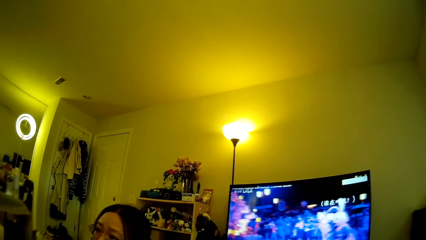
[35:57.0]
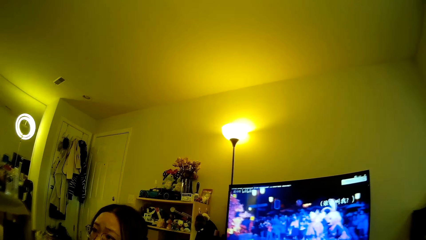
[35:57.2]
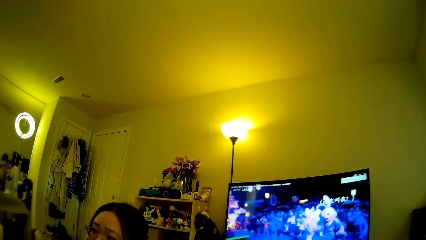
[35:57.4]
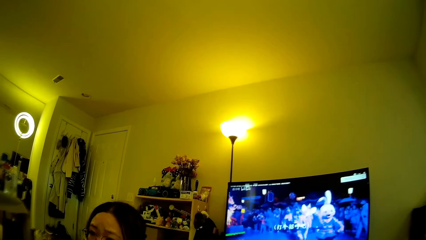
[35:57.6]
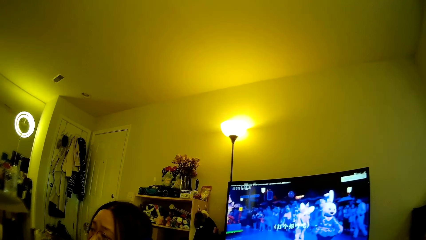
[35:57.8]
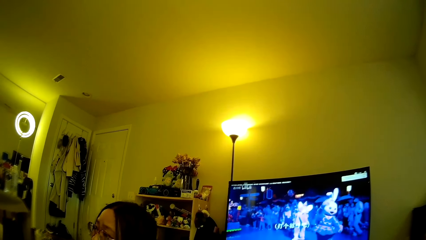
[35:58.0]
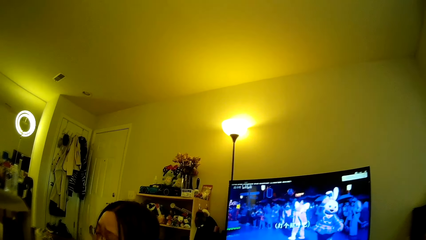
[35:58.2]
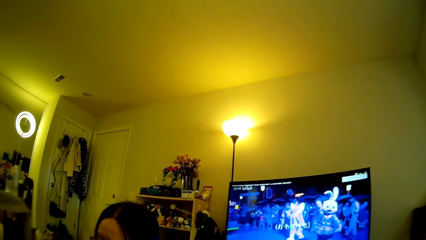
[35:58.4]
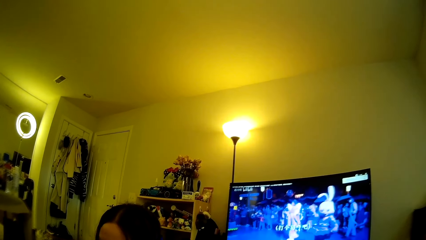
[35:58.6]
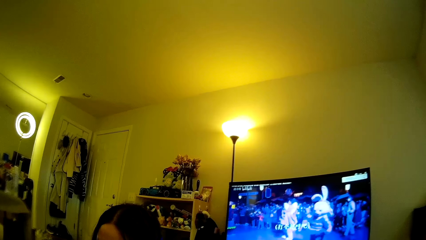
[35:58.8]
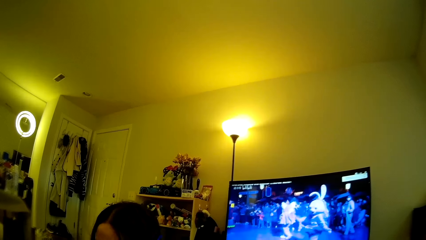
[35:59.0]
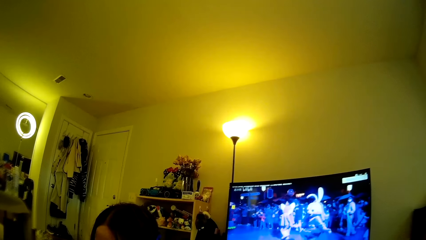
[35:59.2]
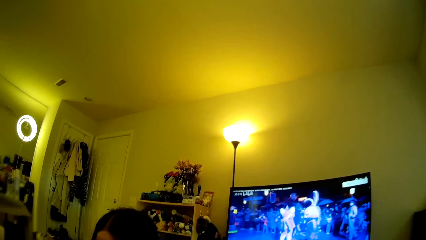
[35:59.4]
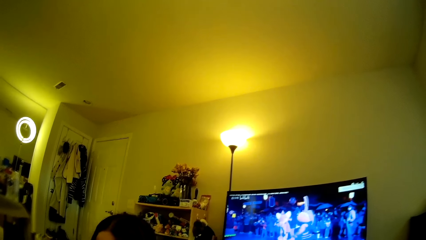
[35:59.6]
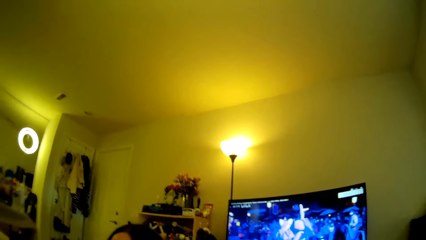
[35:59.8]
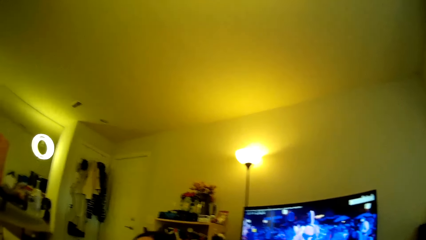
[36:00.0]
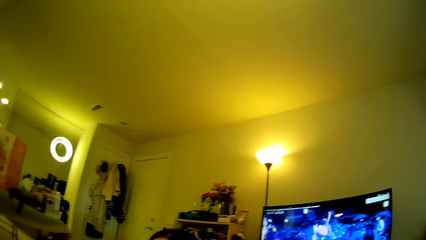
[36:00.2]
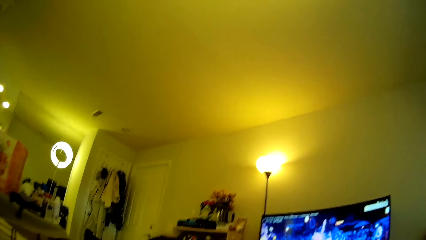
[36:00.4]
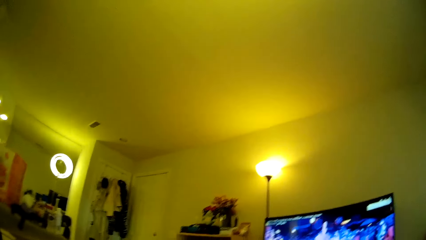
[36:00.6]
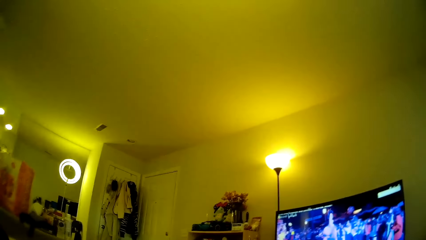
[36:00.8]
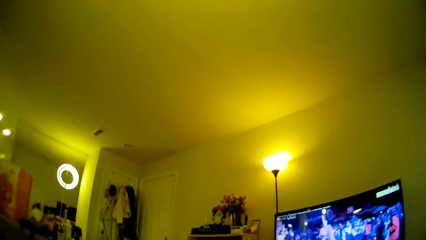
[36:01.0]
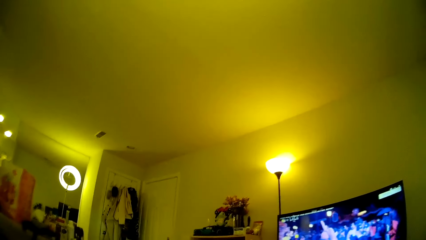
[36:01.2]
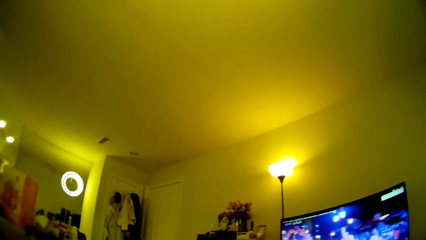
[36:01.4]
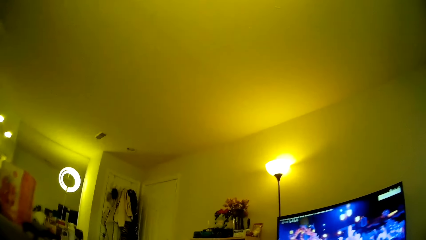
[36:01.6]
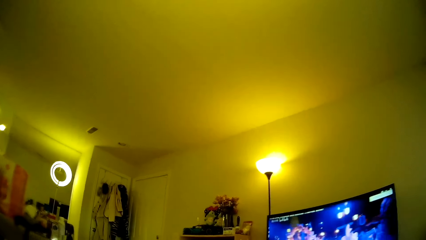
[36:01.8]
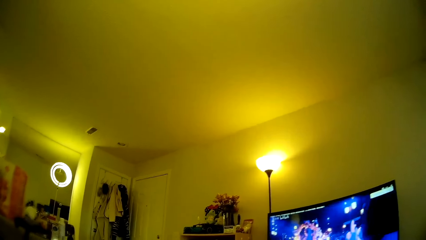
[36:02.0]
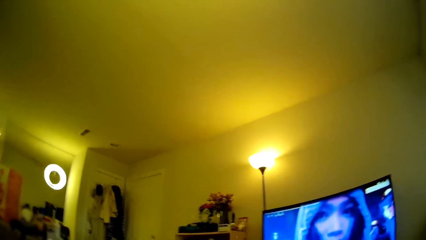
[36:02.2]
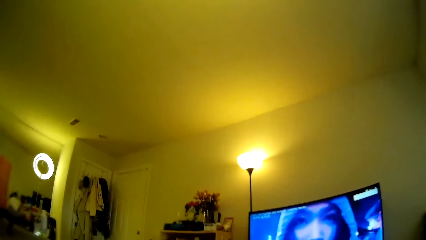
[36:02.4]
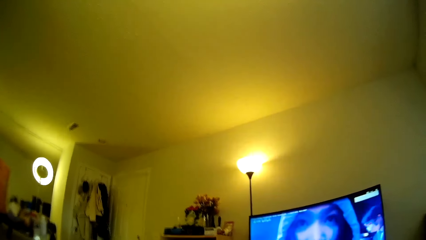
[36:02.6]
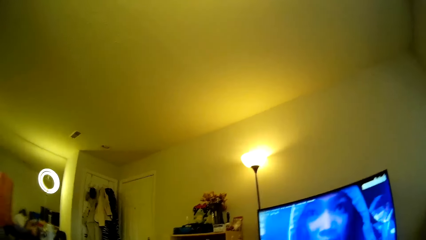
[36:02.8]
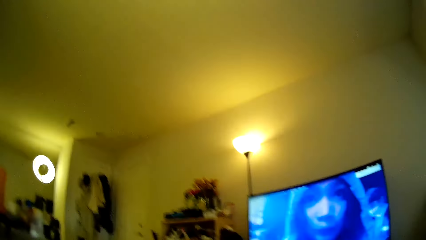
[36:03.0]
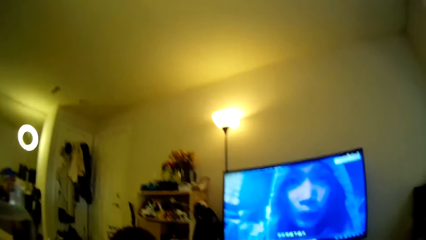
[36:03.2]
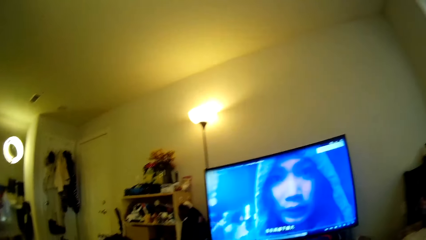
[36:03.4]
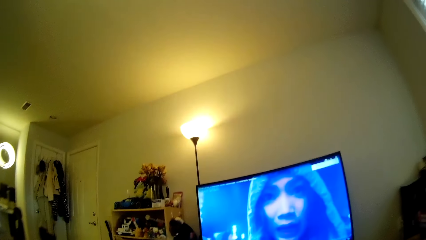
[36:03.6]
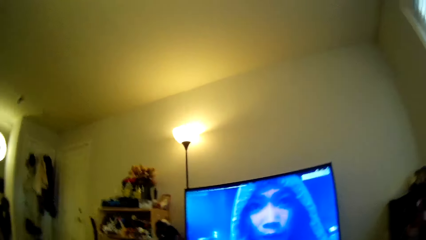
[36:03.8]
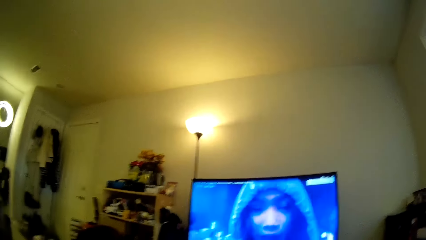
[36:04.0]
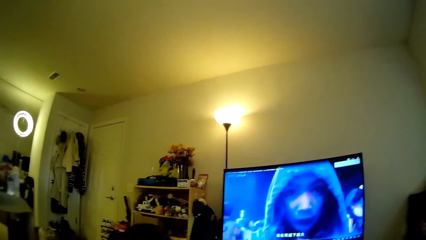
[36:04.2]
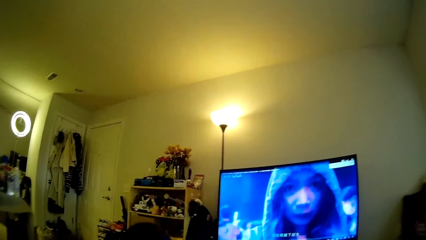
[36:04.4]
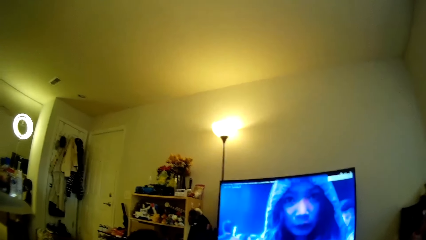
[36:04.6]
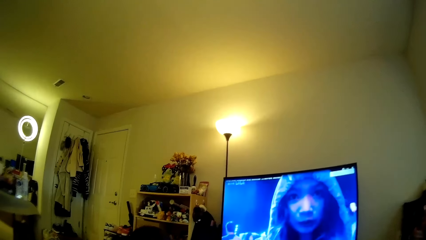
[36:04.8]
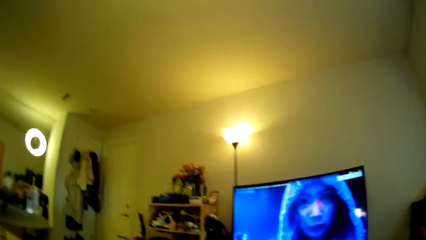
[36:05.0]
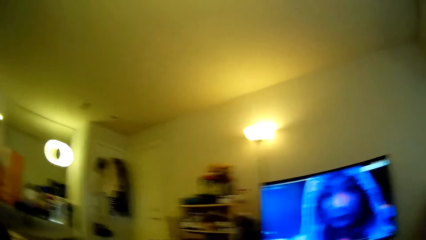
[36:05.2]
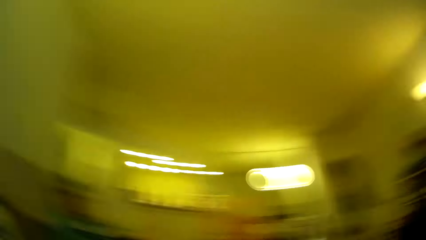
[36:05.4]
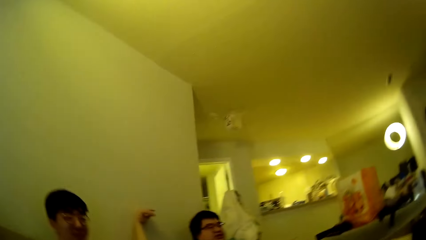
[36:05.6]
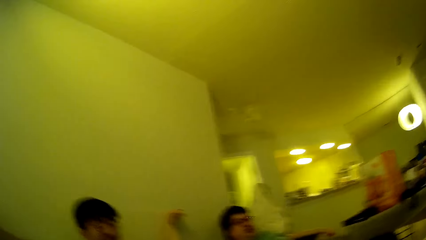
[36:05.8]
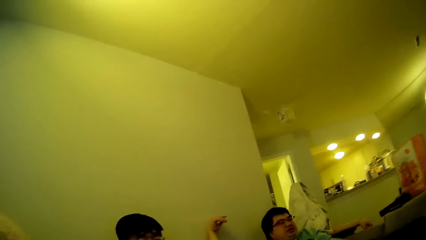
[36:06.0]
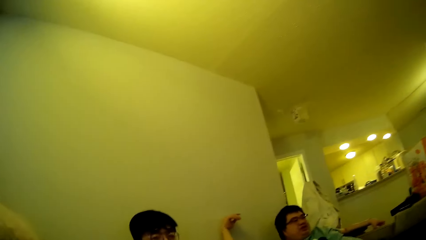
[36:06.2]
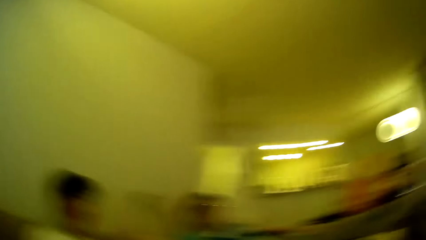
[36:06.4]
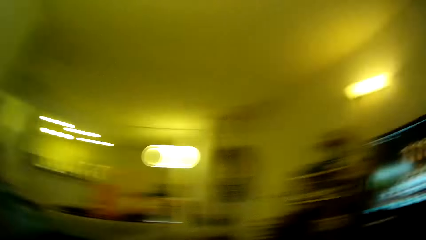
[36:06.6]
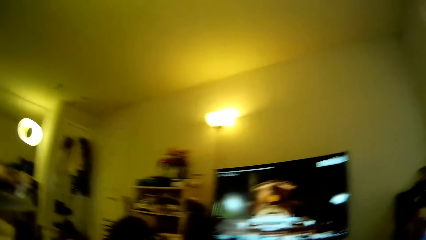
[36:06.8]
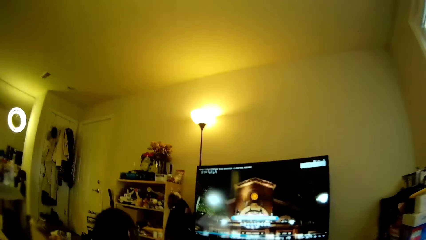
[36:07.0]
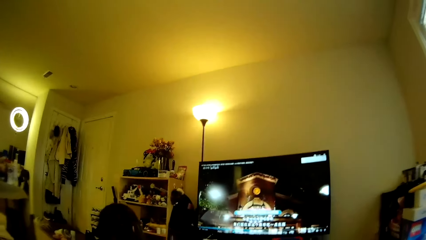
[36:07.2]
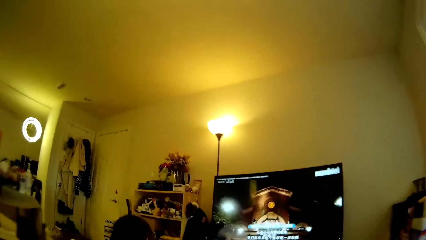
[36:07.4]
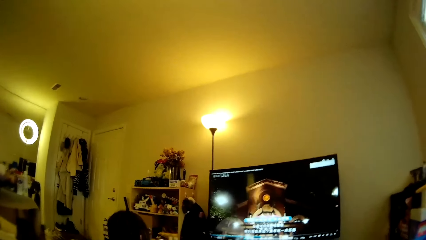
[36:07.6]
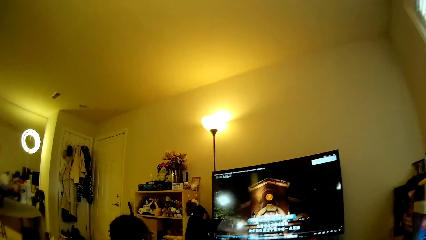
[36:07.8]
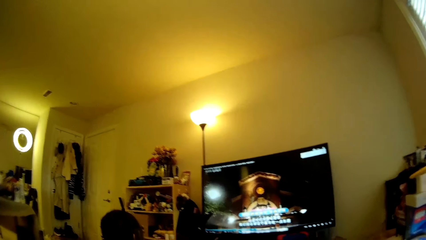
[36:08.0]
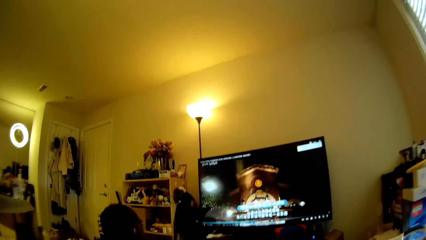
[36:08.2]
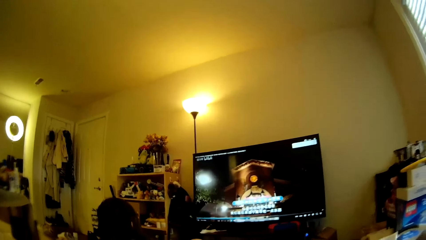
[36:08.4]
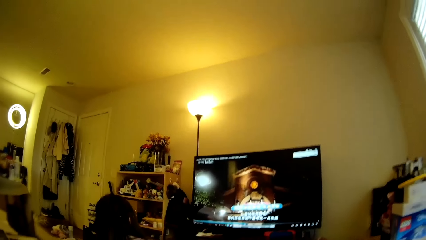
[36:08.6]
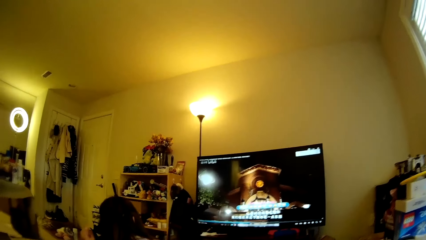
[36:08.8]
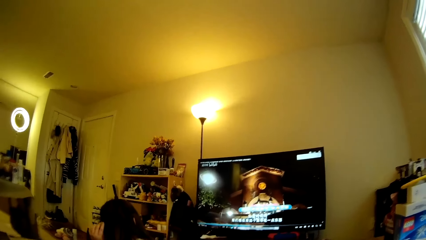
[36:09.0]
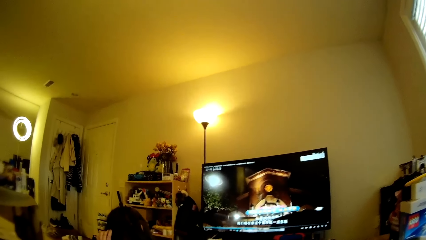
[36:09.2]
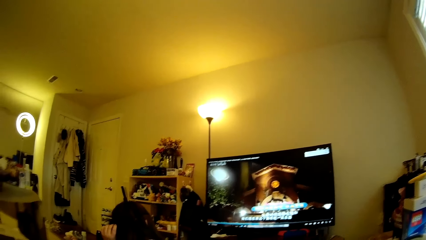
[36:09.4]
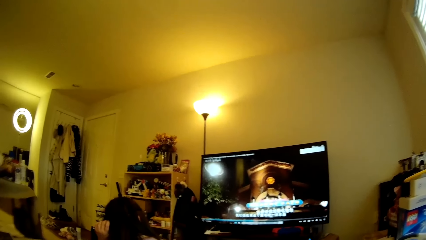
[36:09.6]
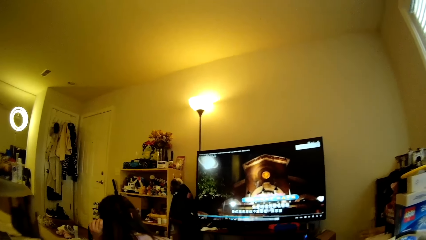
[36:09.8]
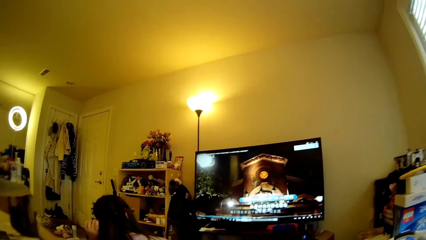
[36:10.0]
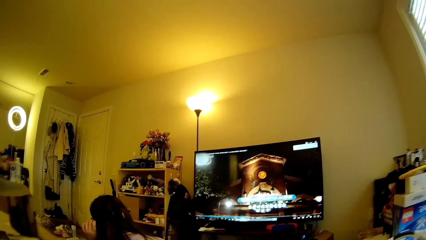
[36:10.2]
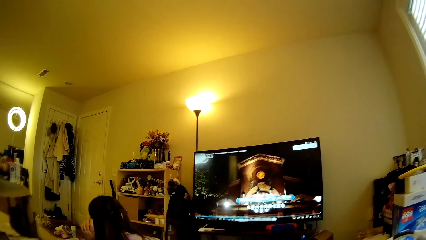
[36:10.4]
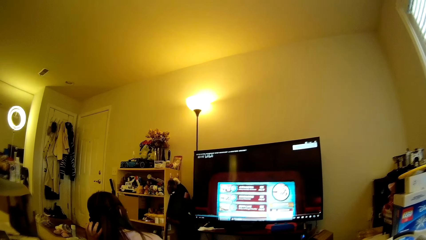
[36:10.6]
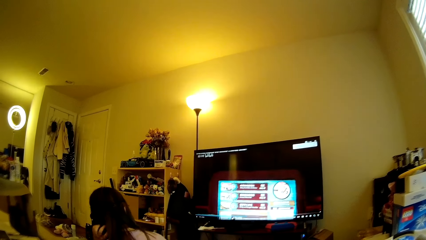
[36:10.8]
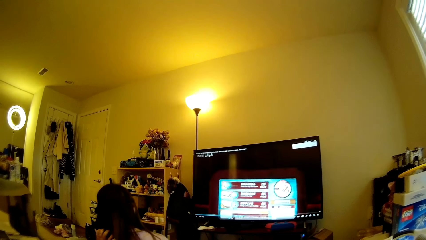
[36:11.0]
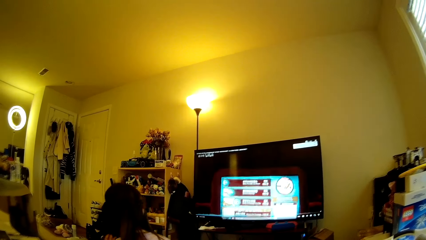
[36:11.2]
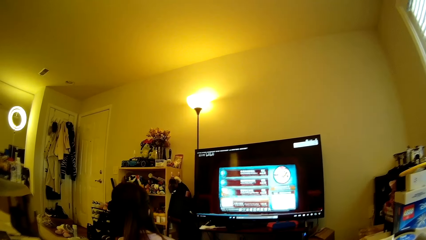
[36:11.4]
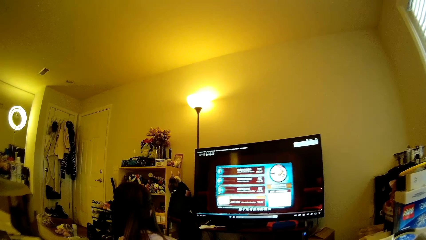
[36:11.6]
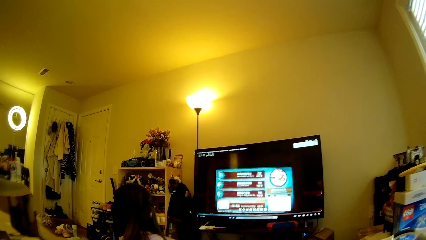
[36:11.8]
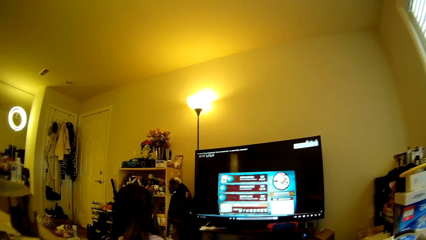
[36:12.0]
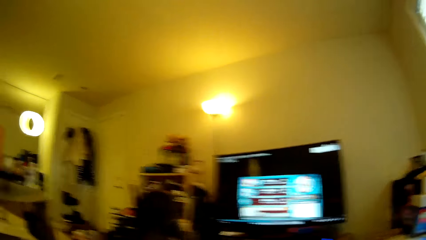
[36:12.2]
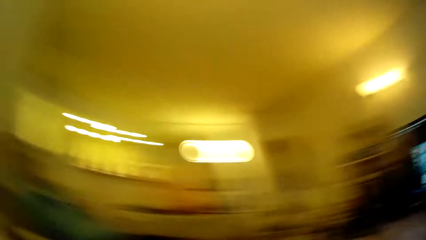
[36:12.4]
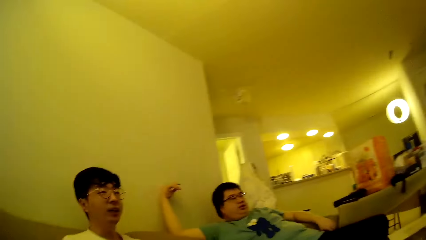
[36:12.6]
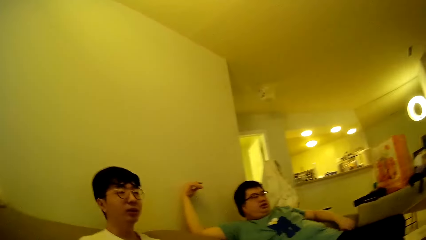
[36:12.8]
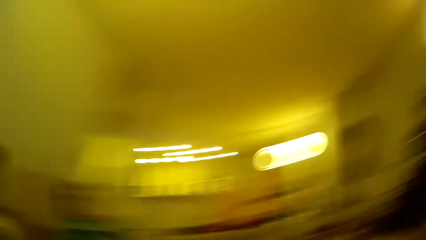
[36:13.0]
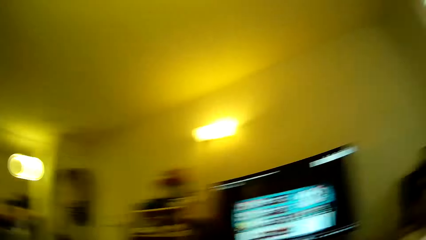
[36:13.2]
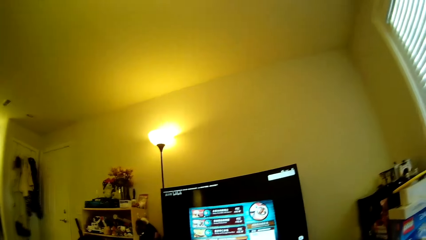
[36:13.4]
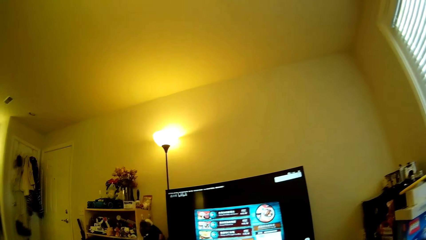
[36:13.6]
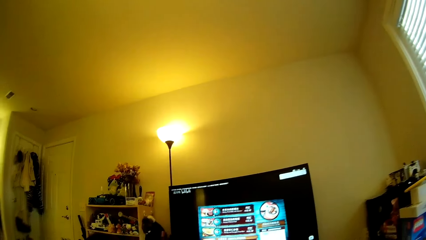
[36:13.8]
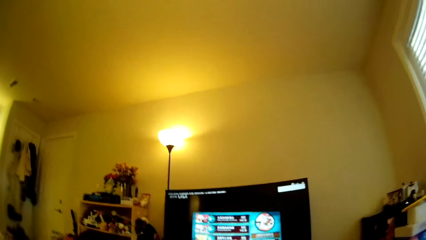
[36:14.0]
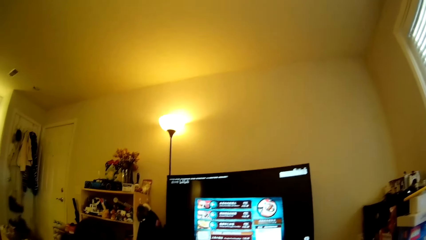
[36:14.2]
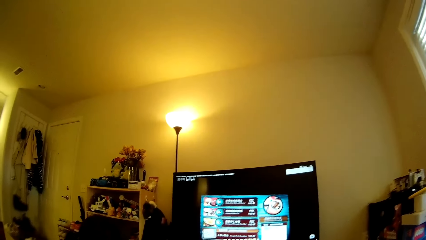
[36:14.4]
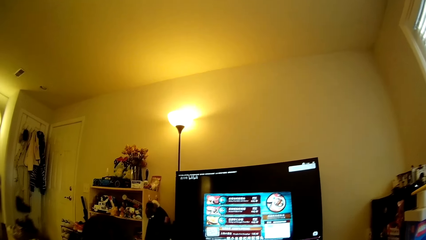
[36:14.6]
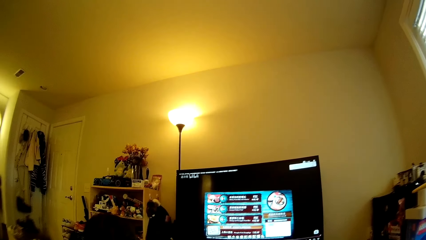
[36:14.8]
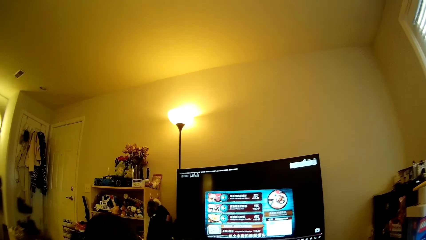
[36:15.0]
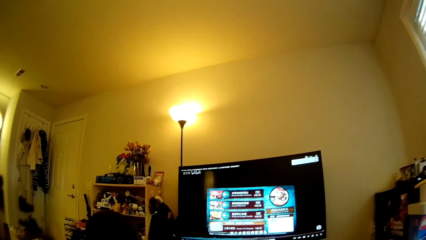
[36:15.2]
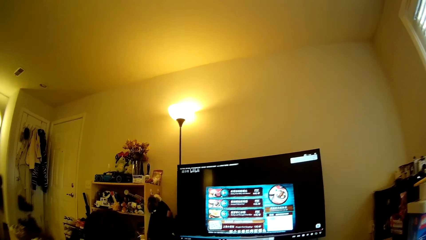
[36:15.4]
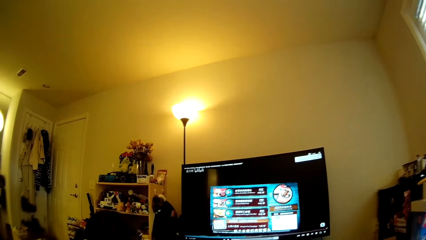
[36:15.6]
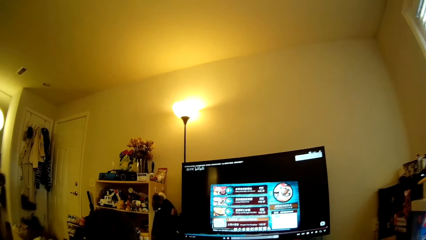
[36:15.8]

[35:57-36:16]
The camera wearer looks around in the house. They look at the computer. They look towards the television. A woman adjusts the hair using a hand. The camera wearer looks around in the house. They look towards the television. They look at the computer.
